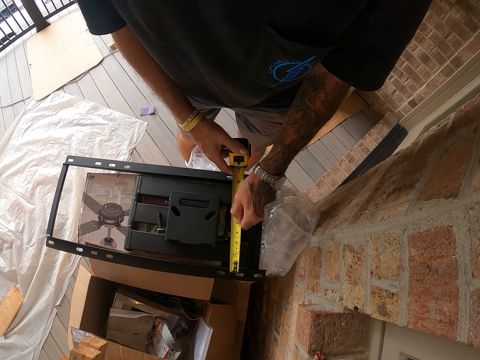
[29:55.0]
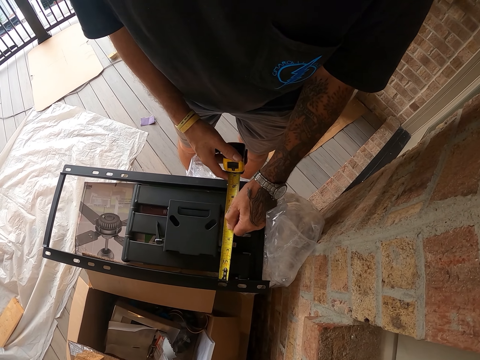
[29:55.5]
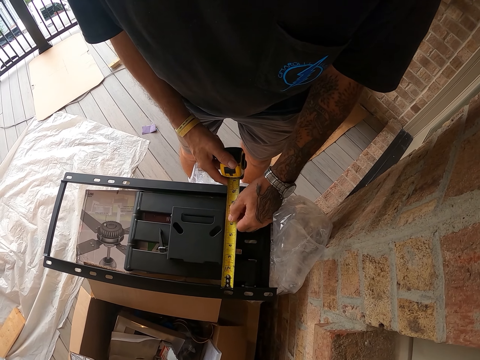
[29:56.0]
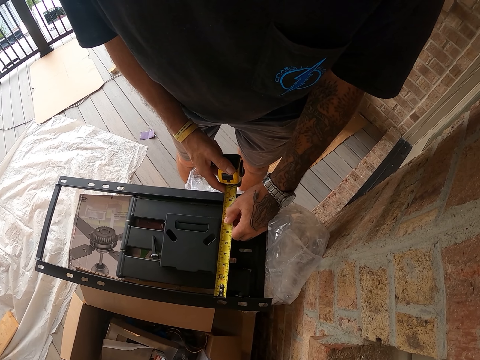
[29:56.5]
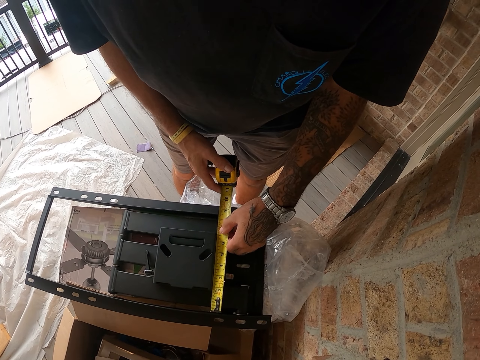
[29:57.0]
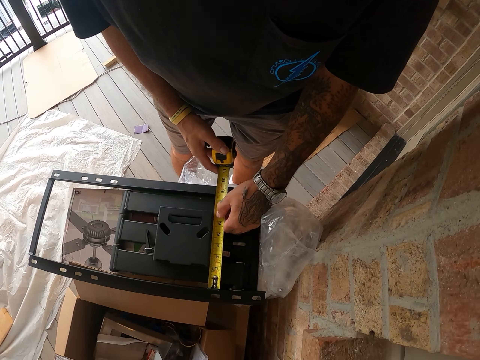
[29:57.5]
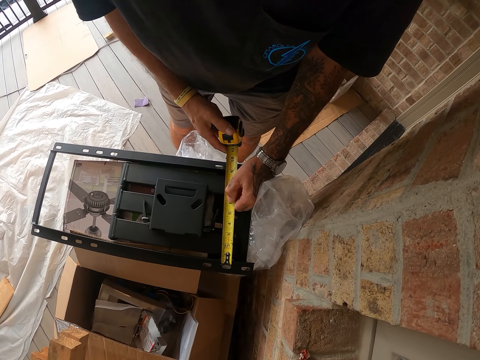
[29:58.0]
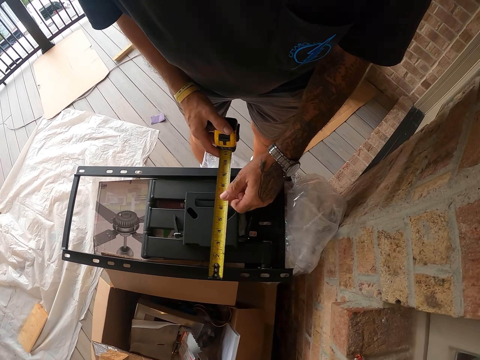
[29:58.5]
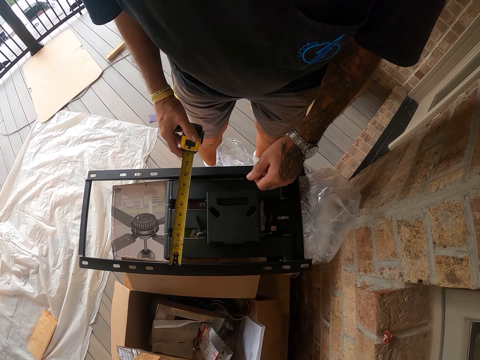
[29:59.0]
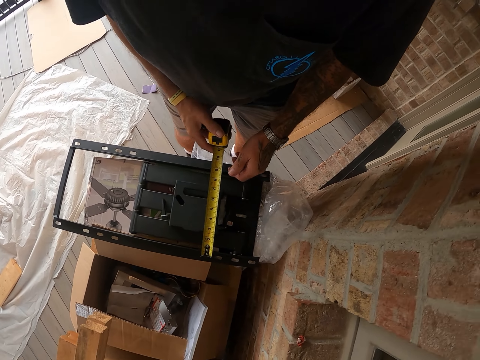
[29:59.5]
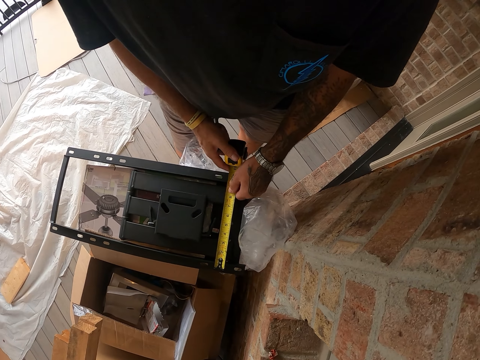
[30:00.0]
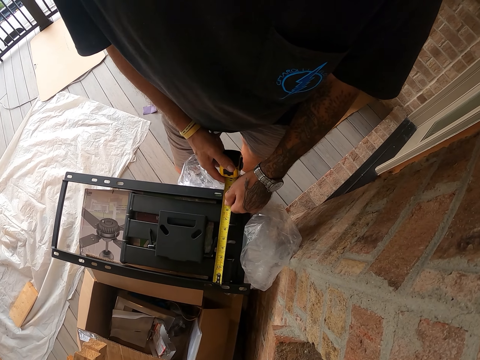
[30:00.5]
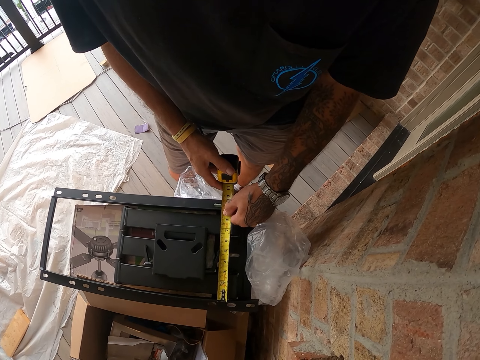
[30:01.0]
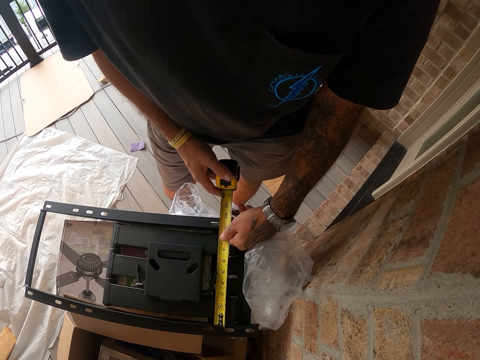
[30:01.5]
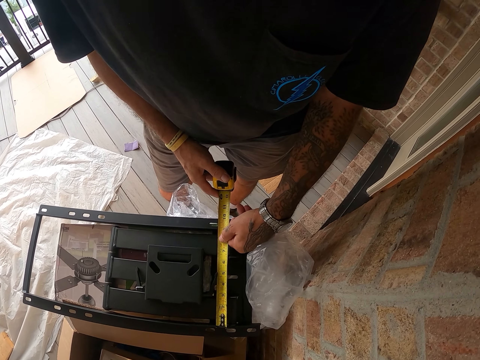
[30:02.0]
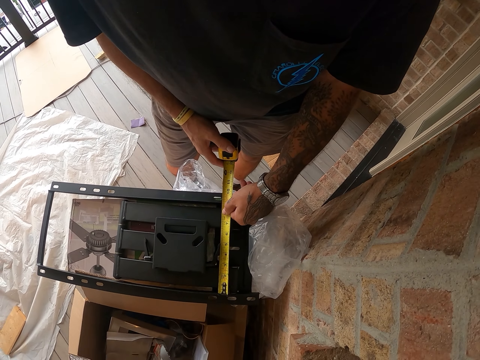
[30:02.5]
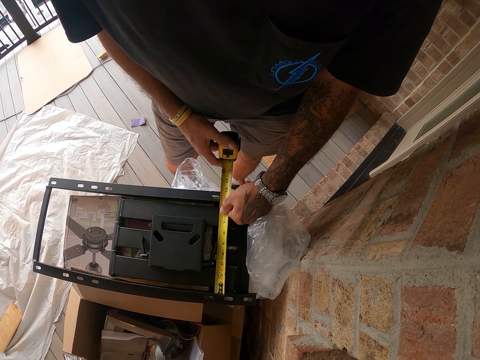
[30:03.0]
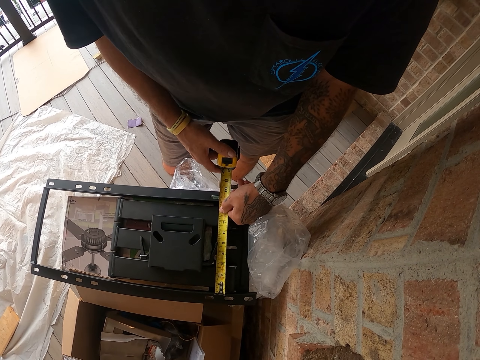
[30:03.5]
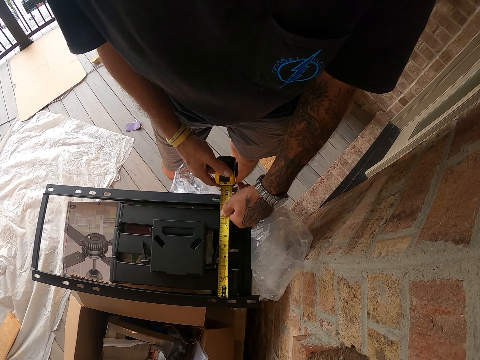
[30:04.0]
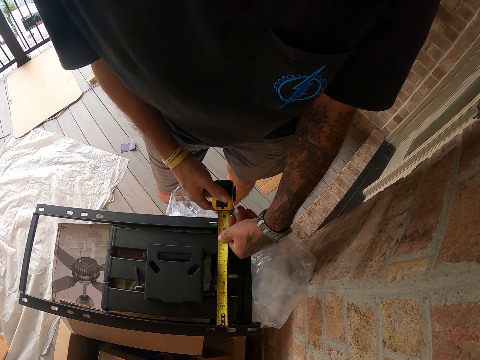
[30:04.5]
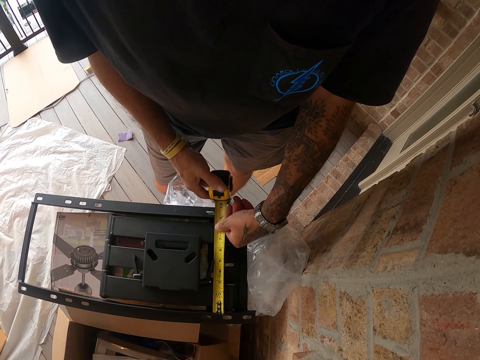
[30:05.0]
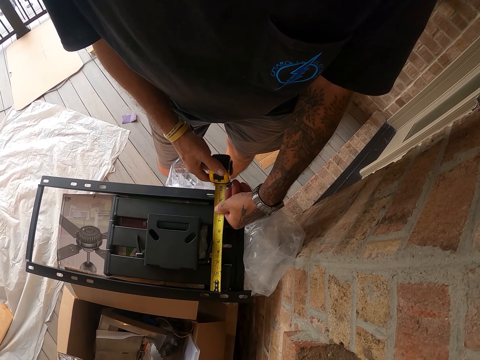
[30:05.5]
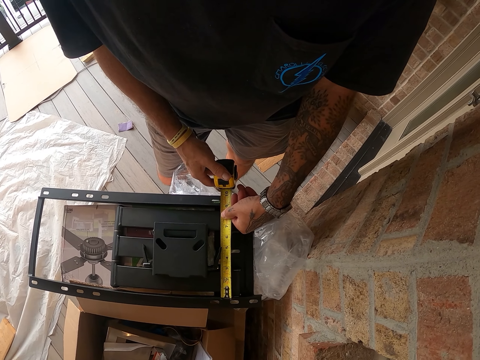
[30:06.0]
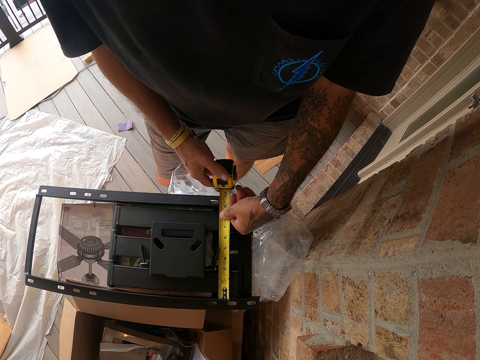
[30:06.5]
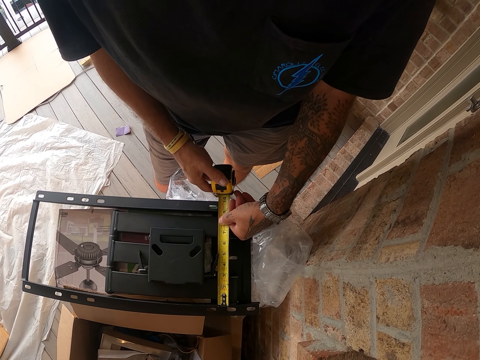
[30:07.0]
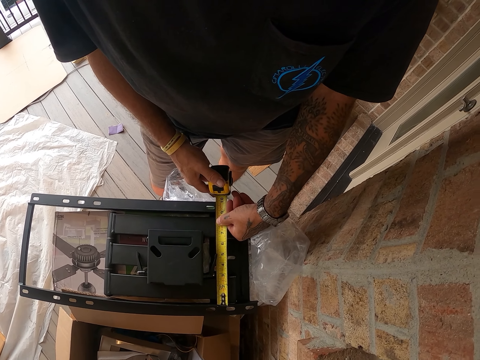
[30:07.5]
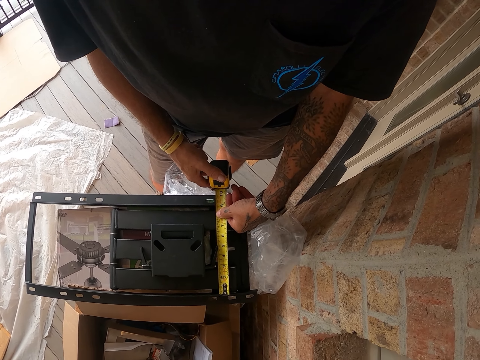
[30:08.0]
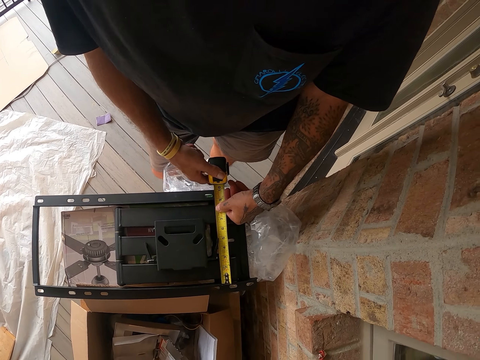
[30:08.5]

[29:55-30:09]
The camera wearer measures the TV wall mount with a tape measure. They stare at the tape measure on the TV wall mount.

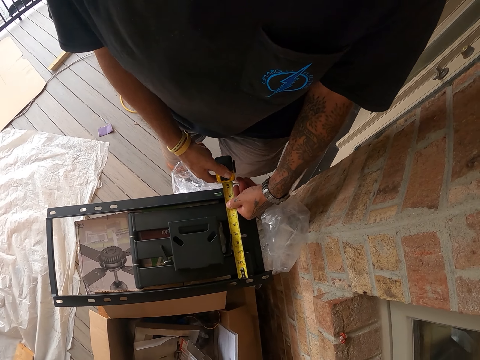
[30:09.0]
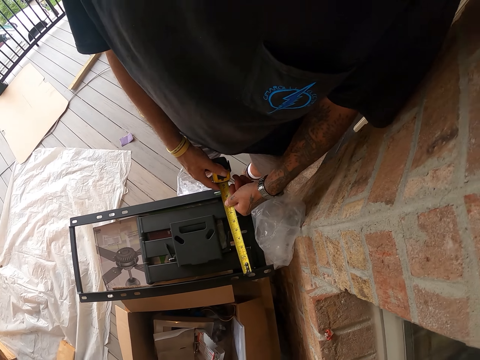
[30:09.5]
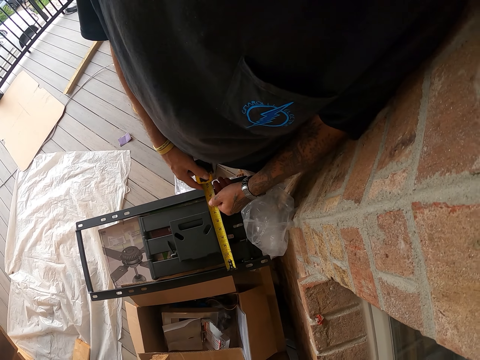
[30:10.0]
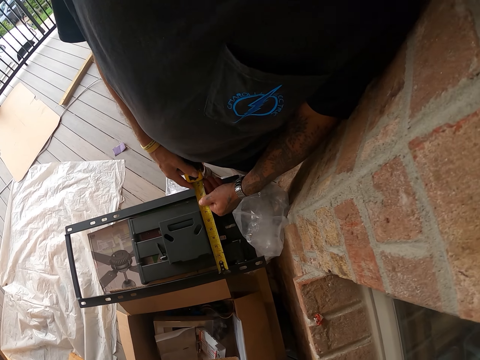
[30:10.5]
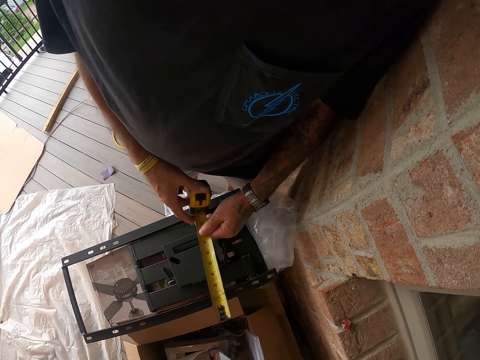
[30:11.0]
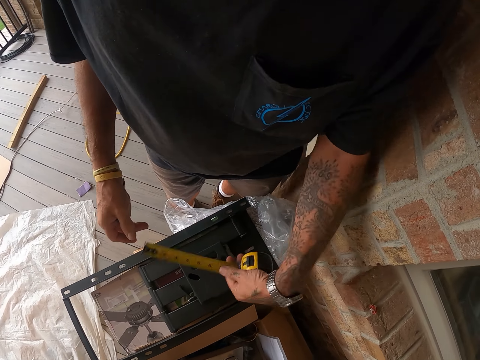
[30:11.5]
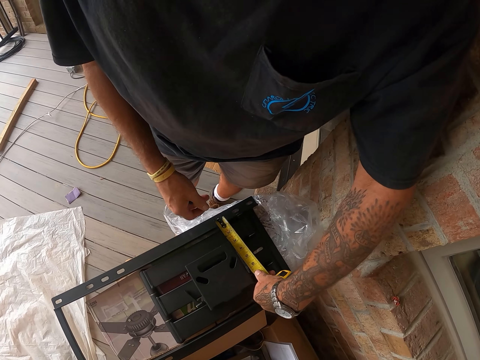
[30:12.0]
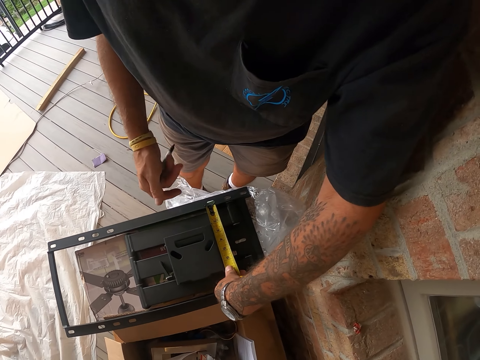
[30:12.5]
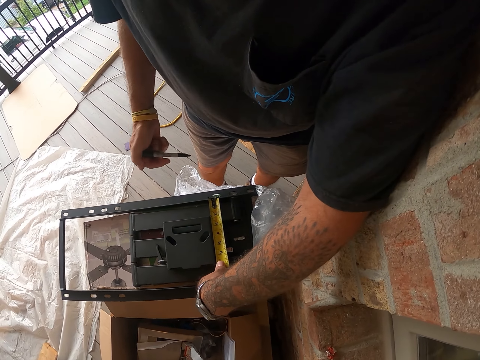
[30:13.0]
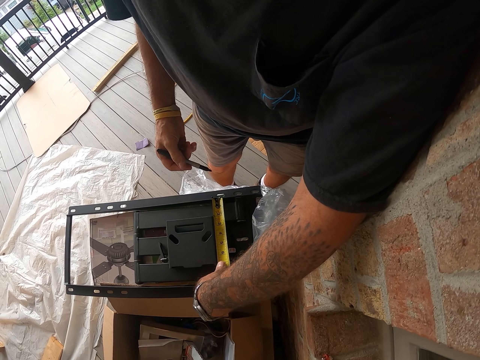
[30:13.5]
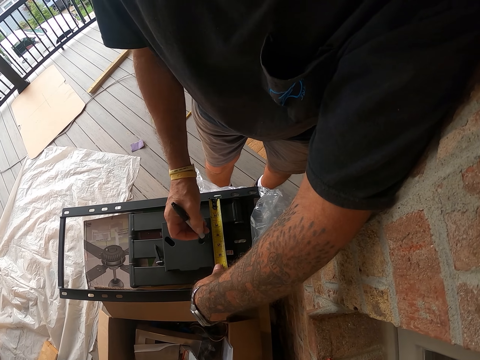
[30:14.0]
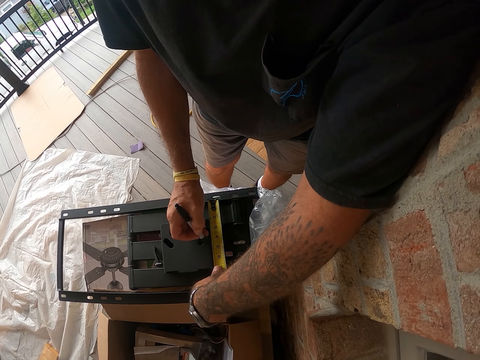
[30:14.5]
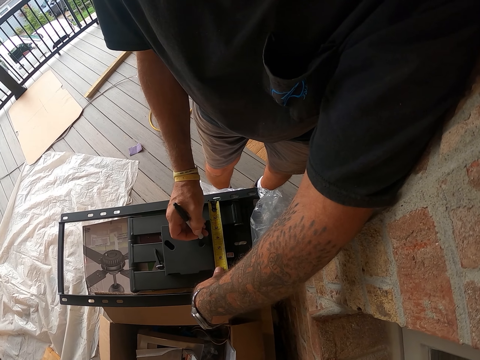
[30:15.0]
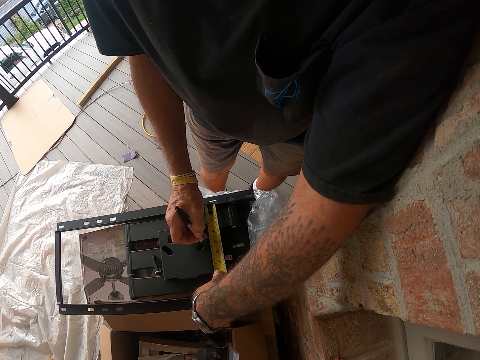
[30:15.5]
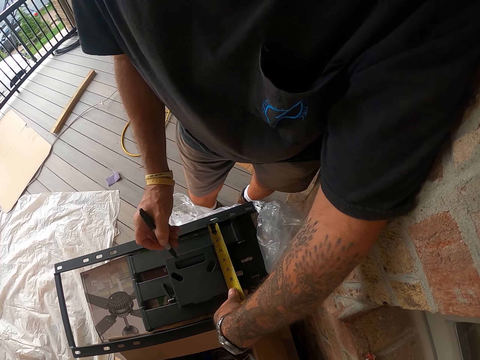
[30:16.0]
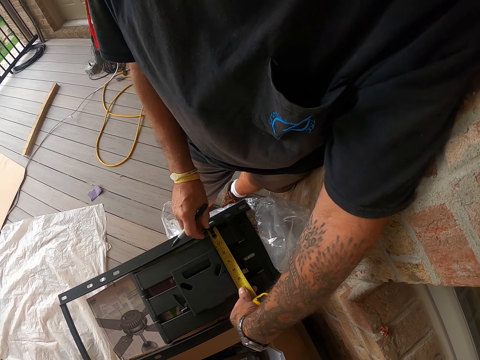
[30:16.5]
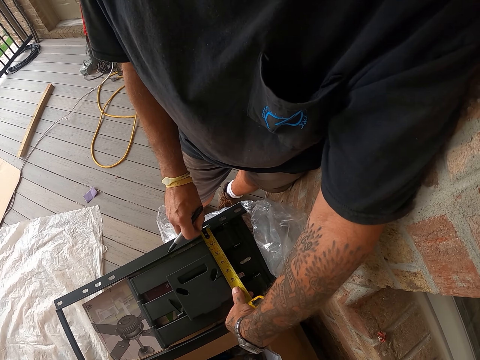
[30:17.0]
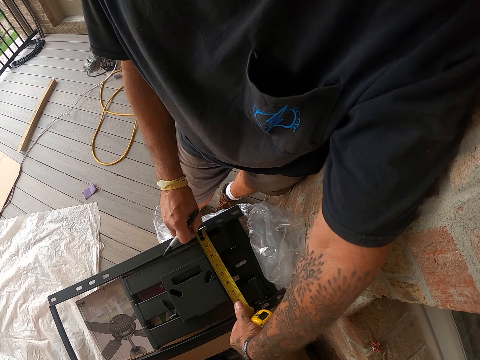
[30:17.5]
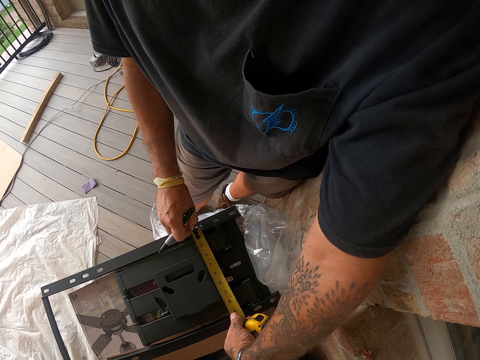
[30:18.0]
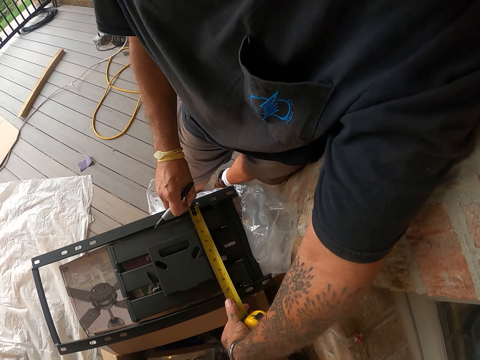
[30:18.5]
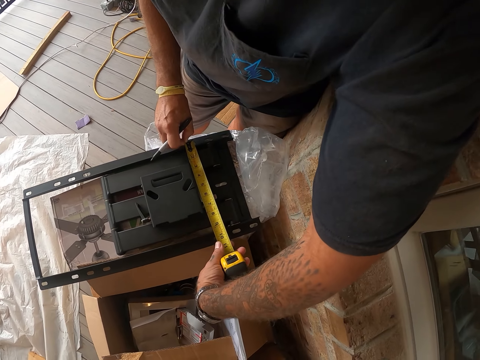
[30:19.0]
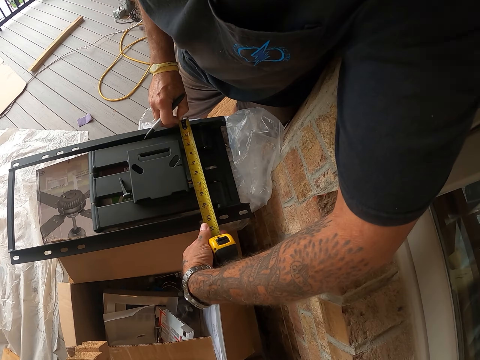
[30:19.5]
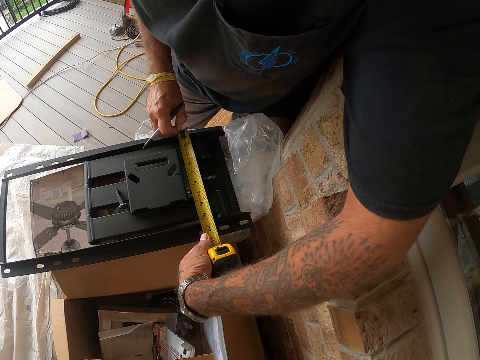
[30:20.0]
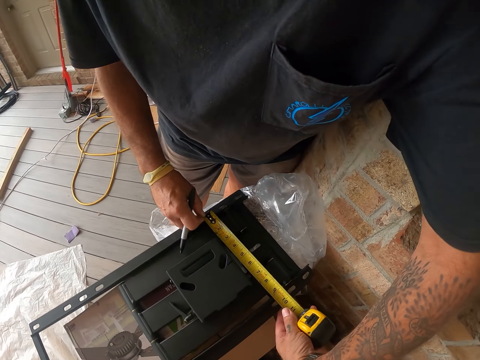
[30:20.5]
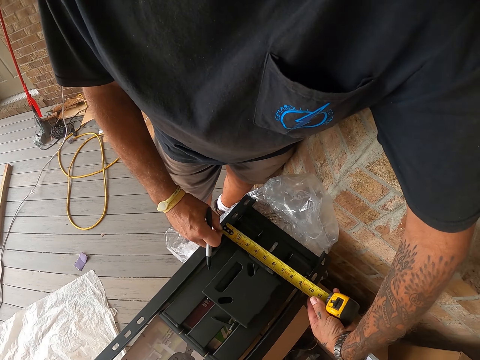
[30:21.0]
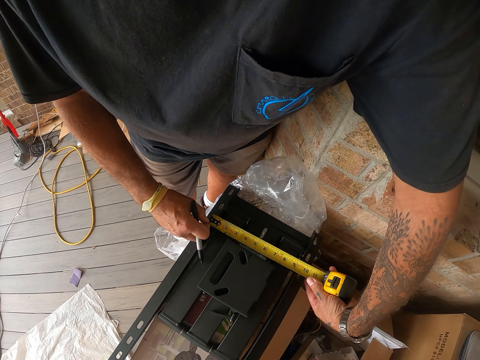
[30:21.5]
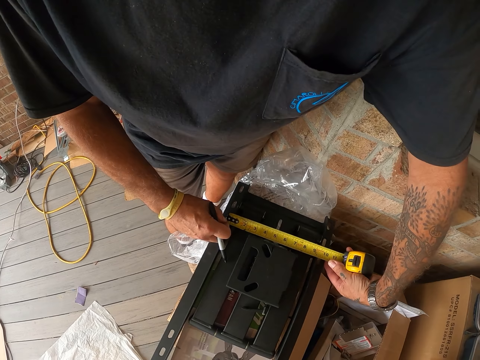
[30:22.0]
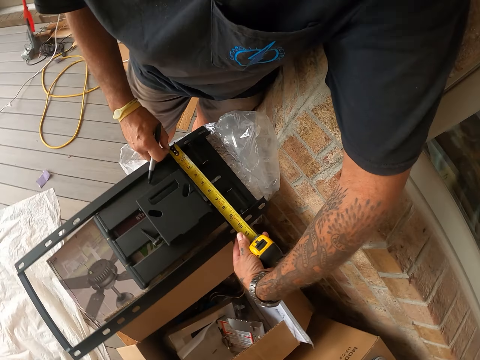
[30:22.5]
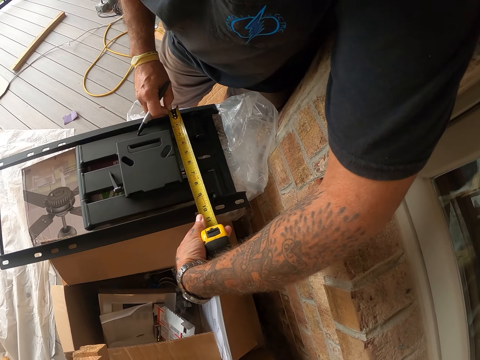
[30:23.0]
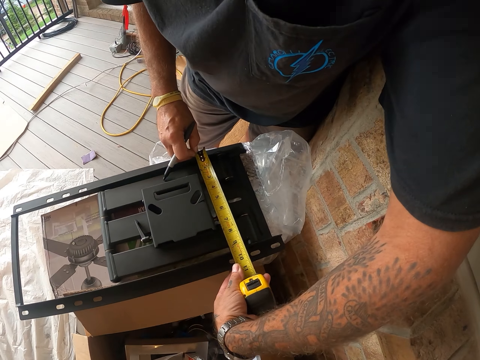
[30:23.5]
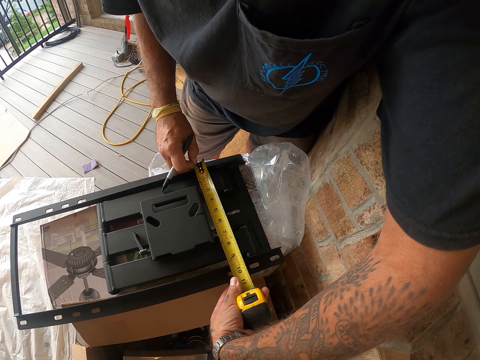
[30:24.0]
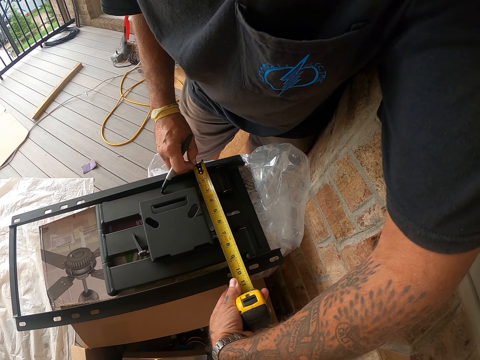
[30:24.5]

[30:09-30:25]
The camera wearer measures the TV wall mount with a tape measure. They mark on the TV wall mount with a mark pen. They measure the TV wall mount with the tape measure. They stare at the tape measure on the TV wall mount.
